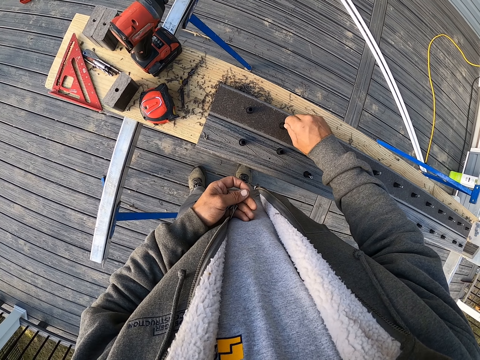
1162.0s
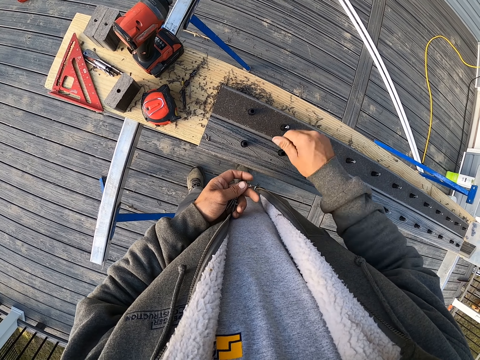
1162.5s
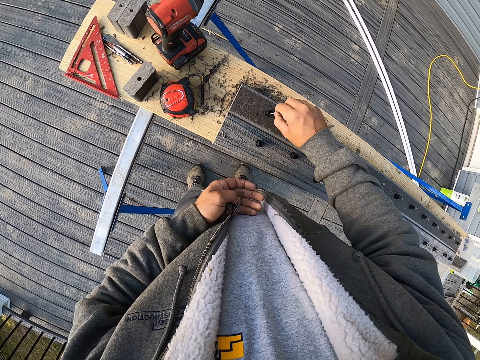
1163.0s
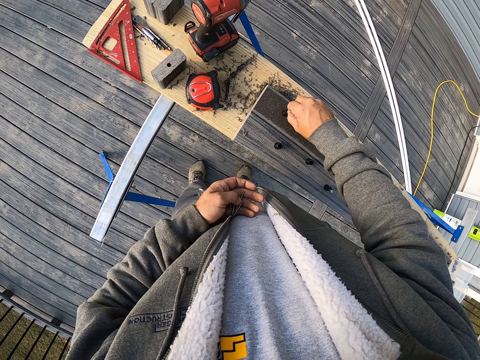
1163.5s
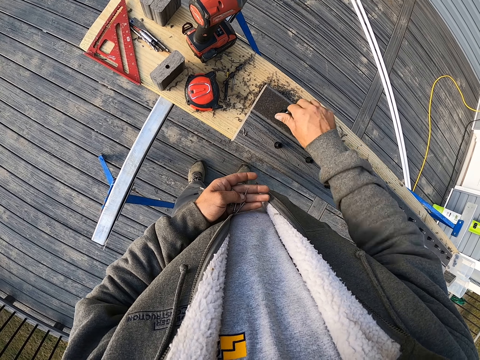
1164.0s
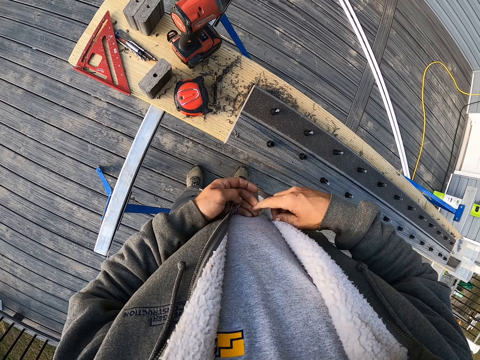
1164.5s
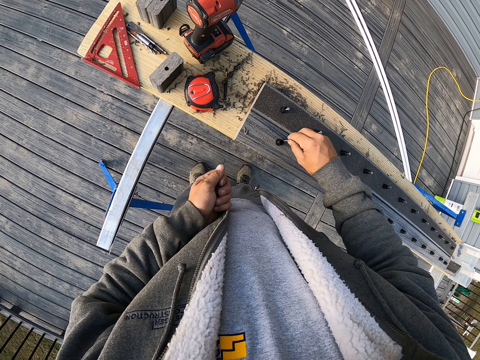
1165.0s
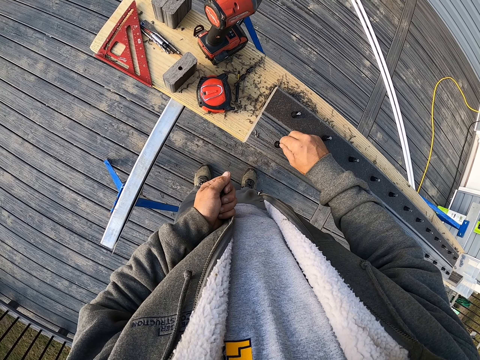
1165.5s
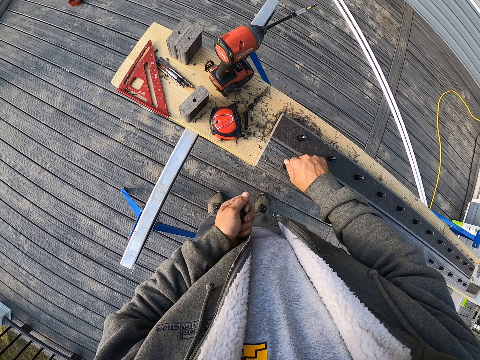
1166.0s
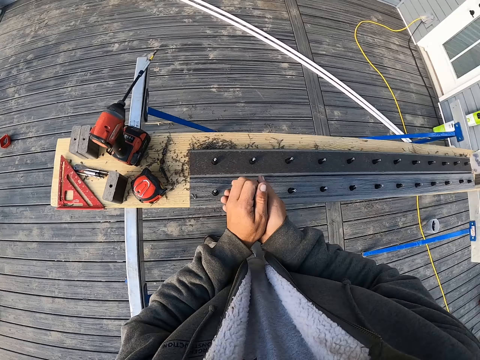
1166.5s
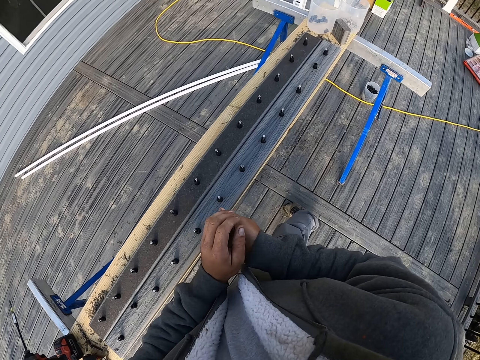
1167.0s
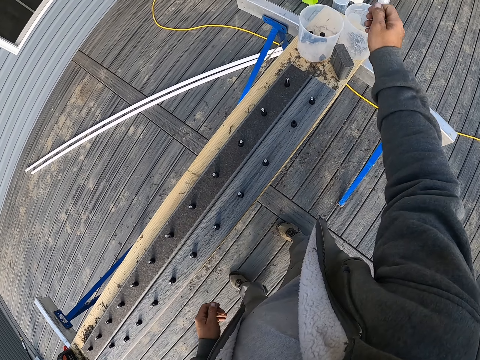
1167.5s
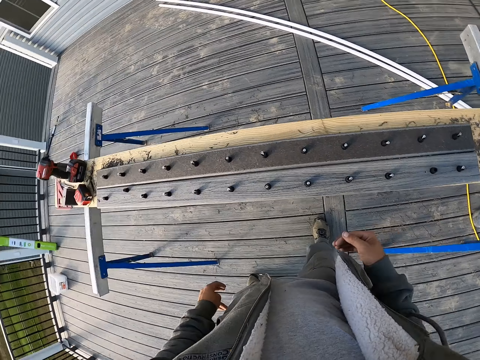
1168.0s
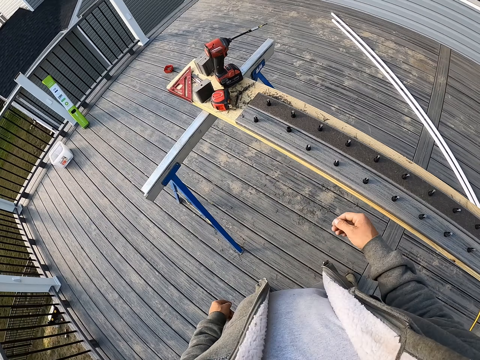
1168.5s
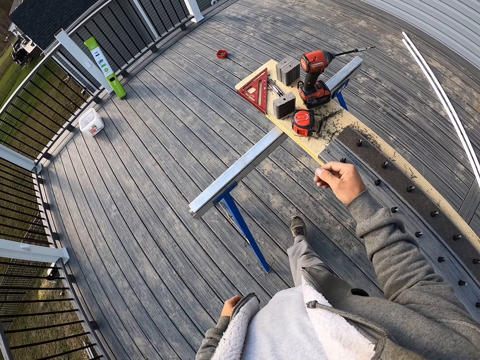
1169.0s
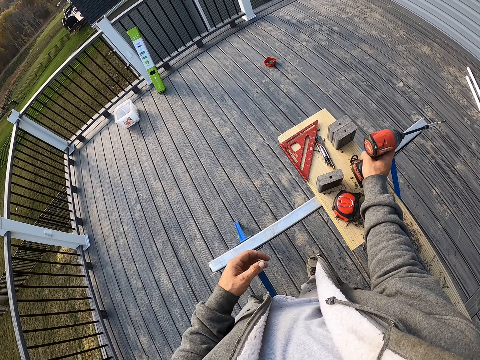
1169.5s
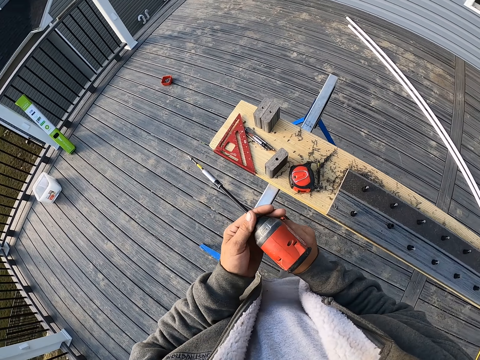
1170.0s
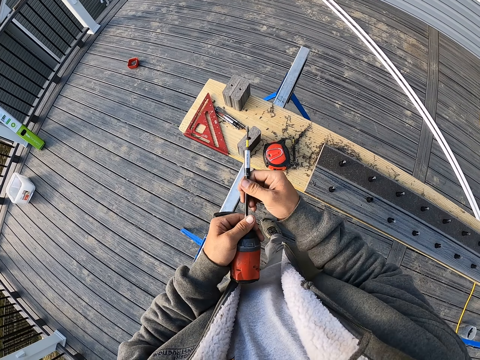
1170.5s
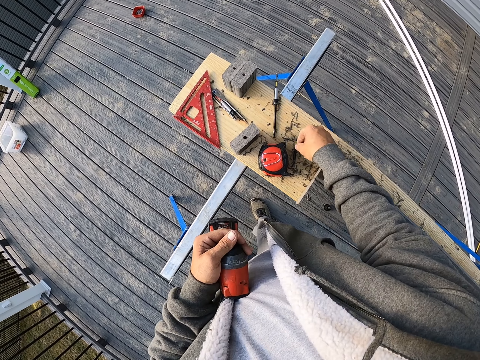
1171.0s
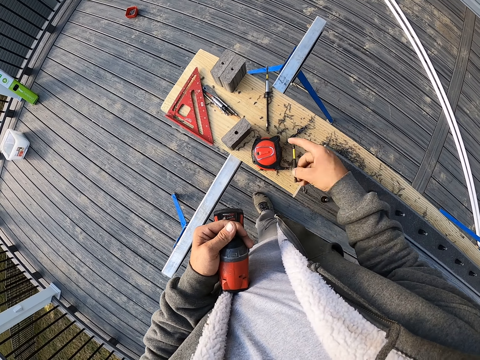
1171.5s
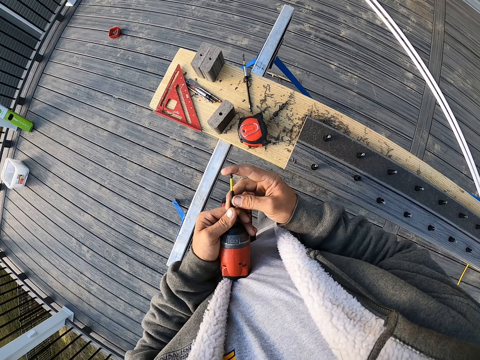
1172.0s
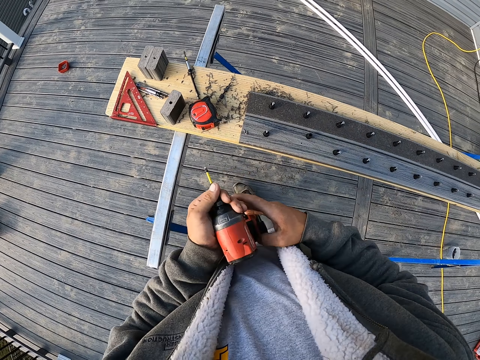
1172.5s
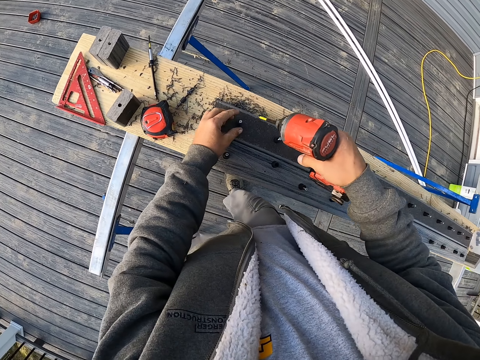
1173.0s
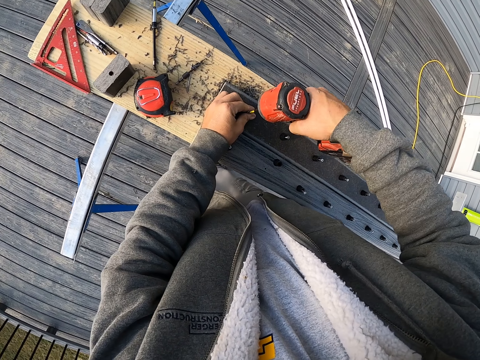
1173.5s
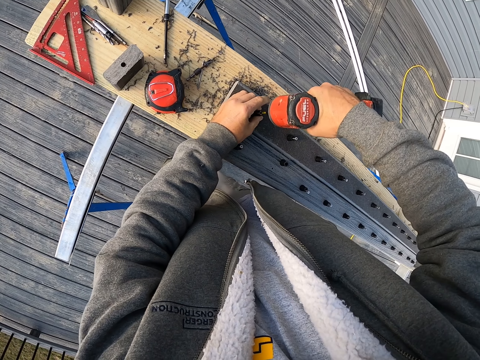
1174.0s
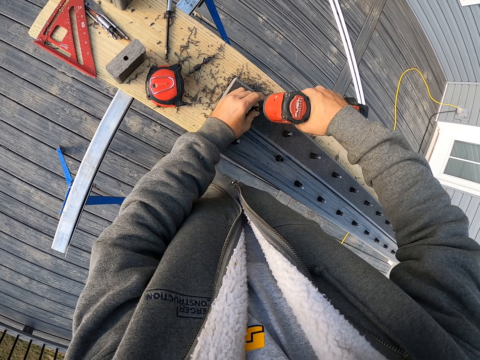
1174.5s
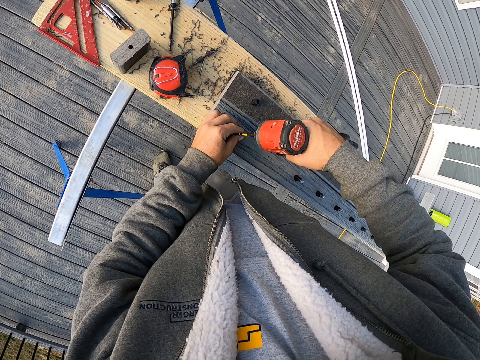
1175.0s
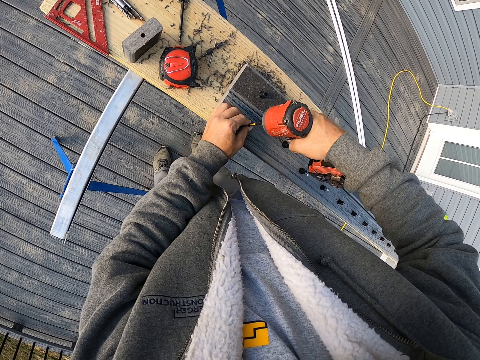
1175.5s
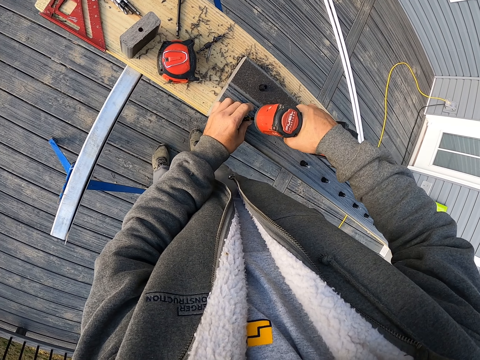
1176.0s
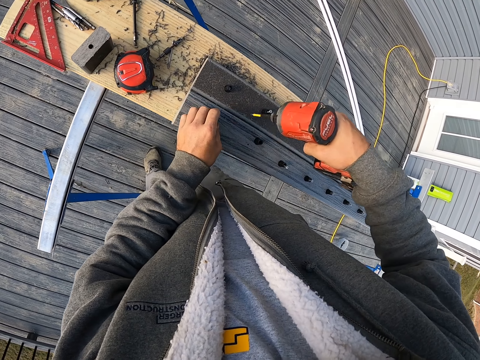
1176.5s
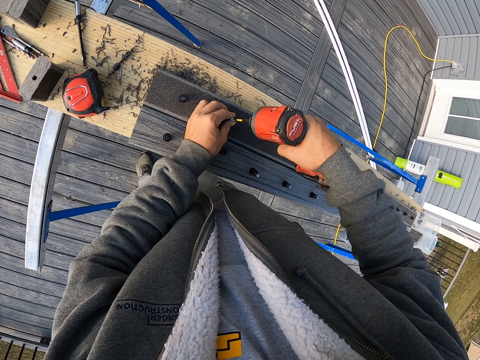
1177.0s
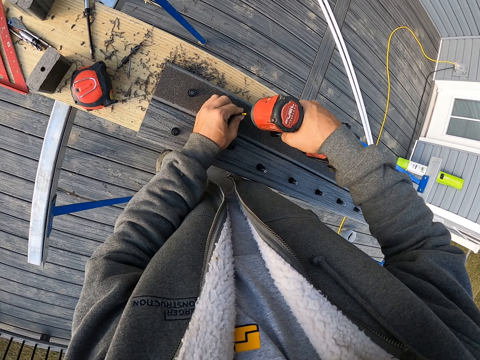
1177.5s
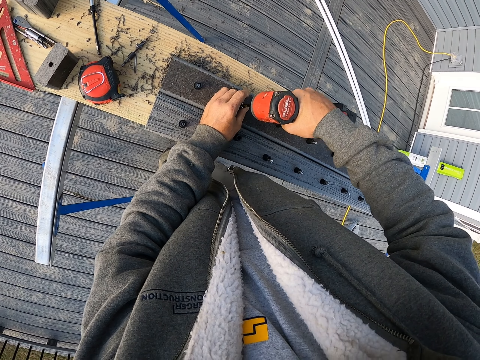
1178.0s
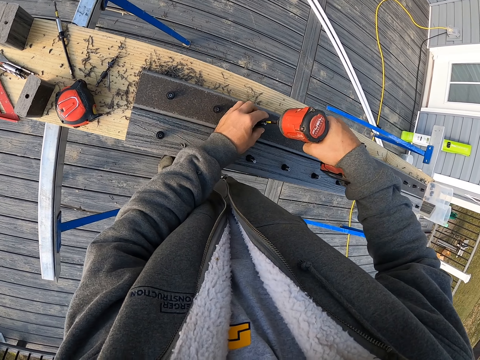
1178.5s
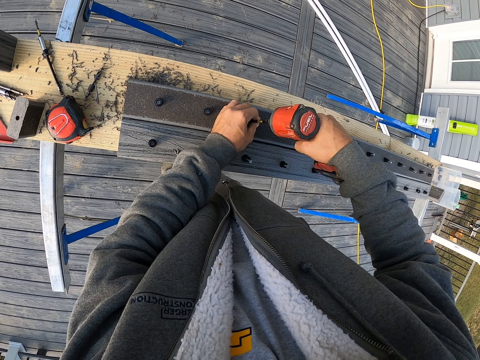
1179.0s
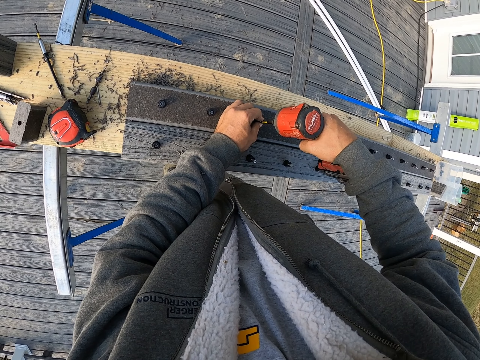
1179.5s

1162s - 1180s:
The camera wearer puts screws in the right hand. They step. They throw the screws in the container. They take a few steps. They pick up an electric screwdriver. They remove the driver bit. They hold the driver bit with the right hand. They put the driver bit on the wood. They pick up another driver bit from the wood. They put the driver bit on the electric screwdriver. They drive screws into the wood using the electric screwdriver.

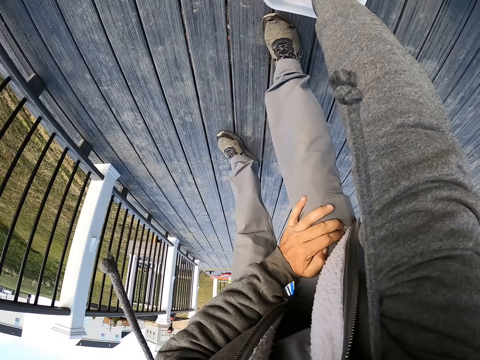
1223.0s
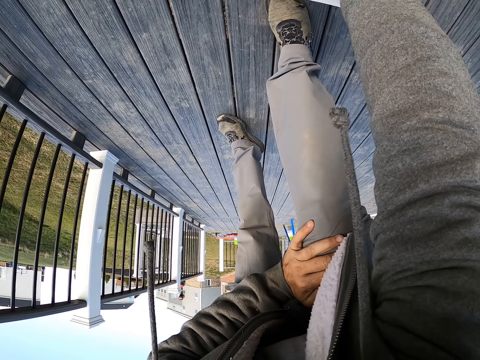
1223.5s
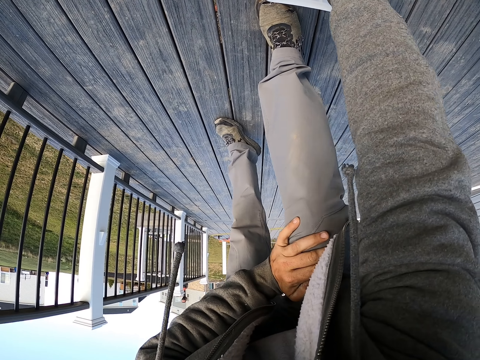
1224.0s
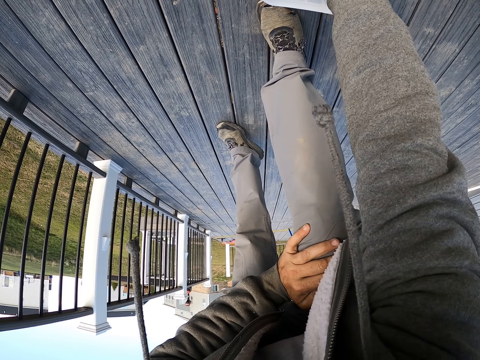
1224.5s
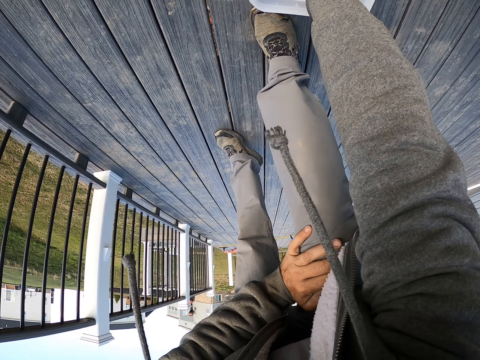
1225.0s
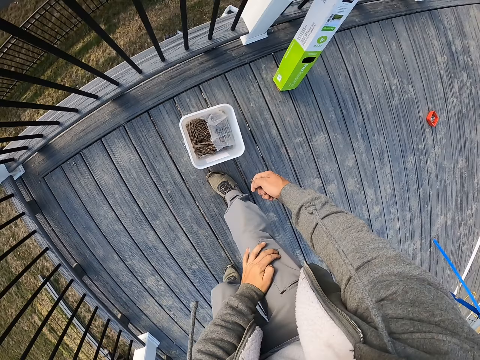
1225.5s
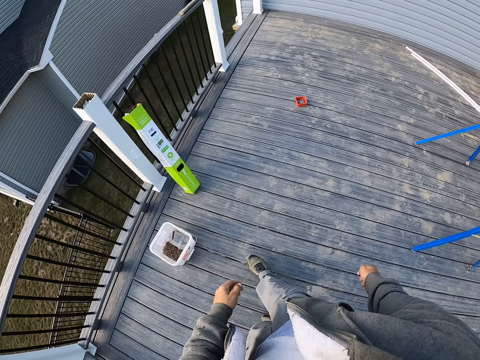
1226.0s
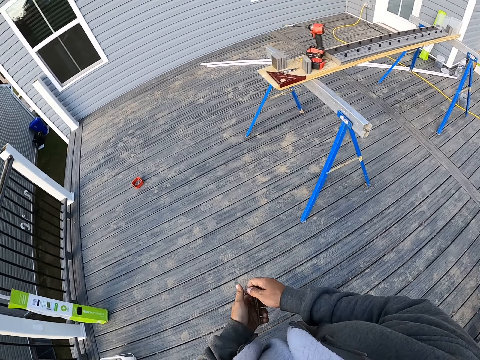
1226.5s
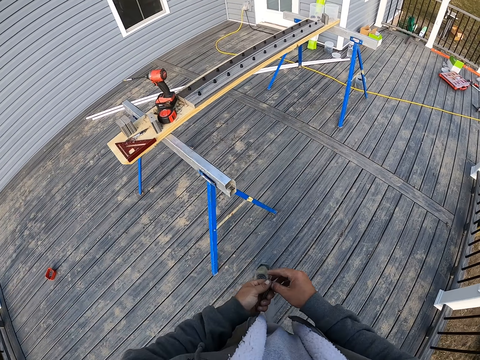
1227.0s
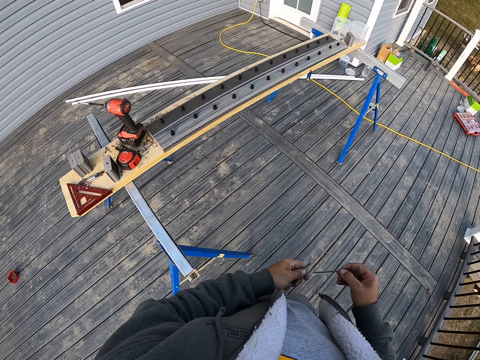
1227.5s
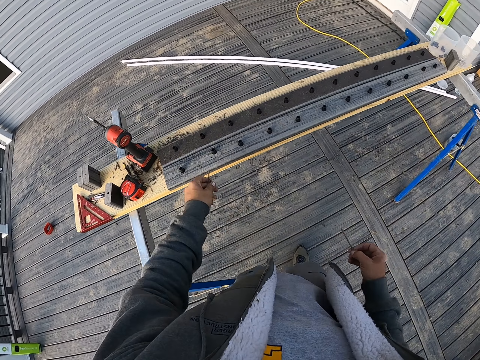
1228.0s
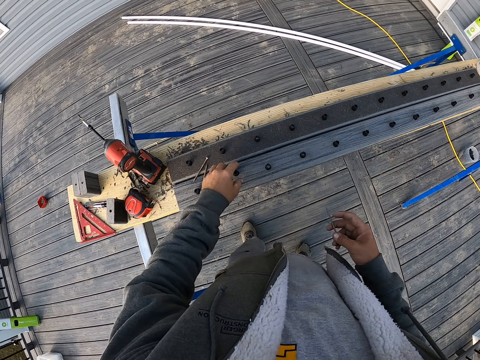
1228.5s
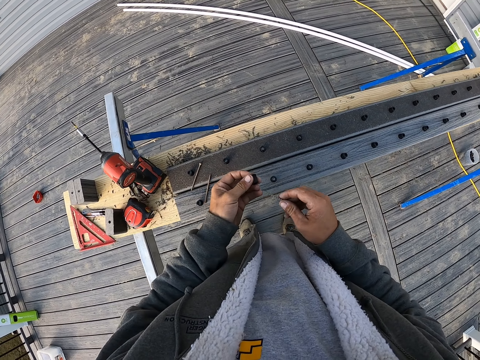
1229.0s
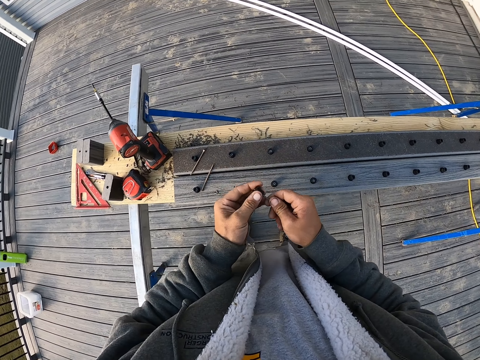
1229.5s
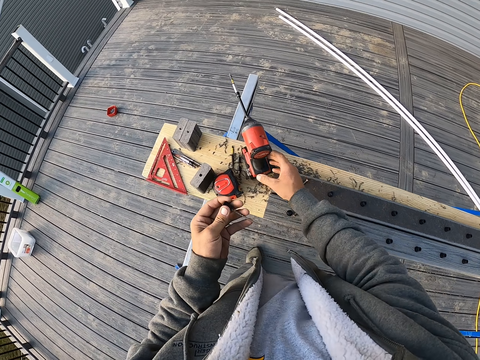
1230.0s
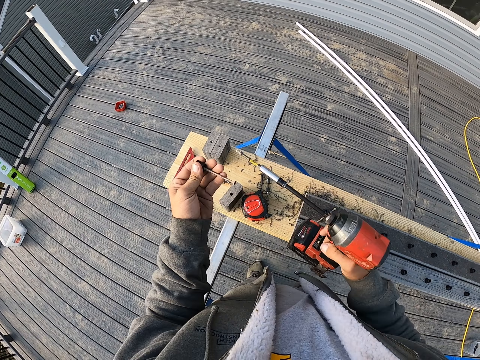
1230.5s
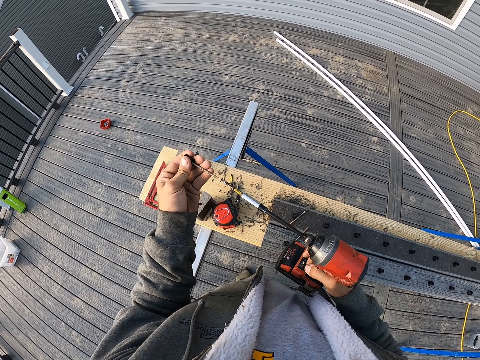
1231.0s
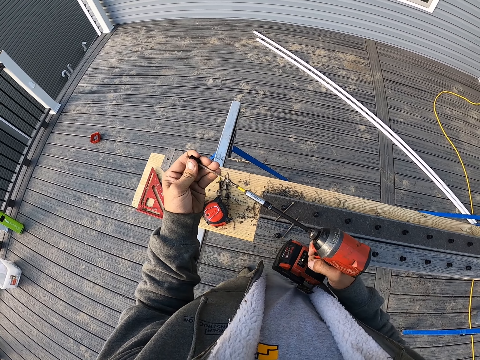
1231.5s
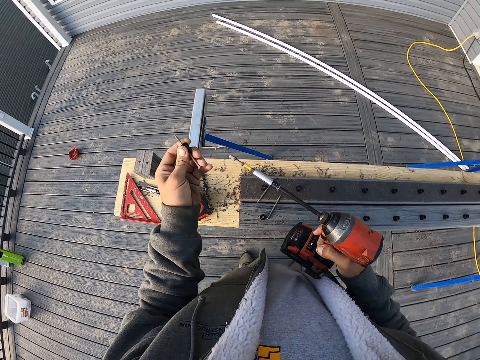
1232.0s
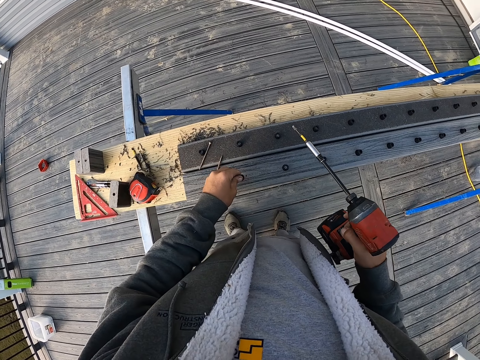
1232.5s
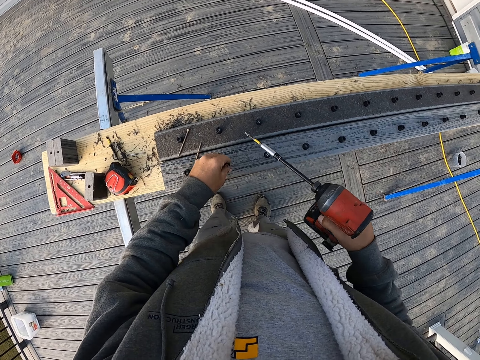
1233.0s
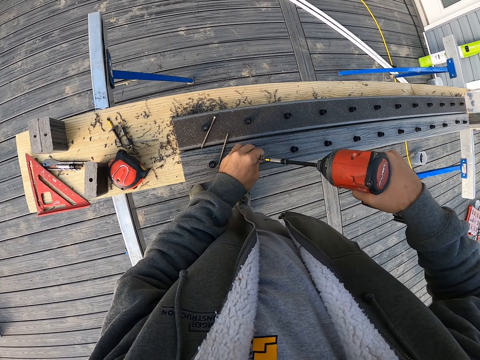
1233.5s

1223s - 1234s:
The camera wearer bends. They pick nails or screws from the bucket. They hold the screws, stand, walk, and pass the screws to the left hand. They put the screws on the wood. They pick the rubber piece from the wood. They put a screw in the rubber piece. They pick the electric screwdriver or drill. They drive a screw in the rubber piece. They put a screw on the wood.
